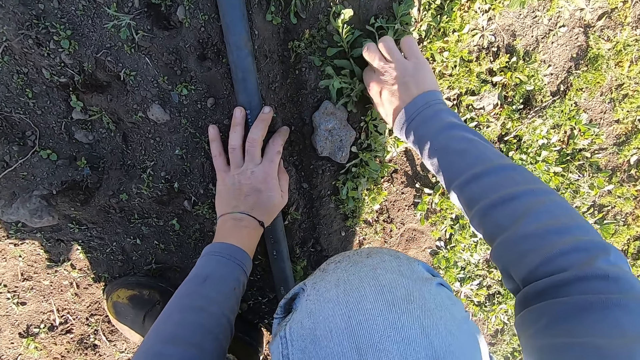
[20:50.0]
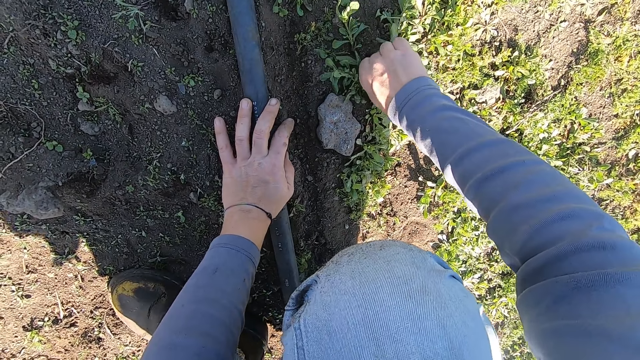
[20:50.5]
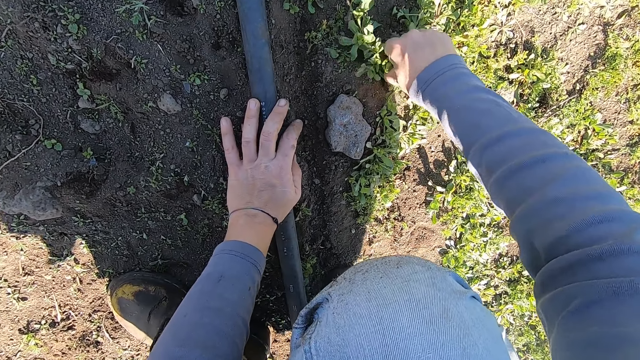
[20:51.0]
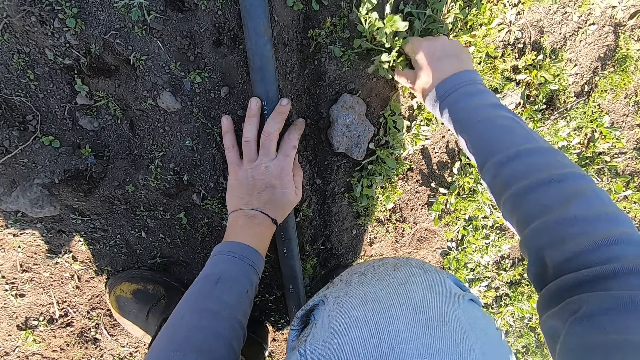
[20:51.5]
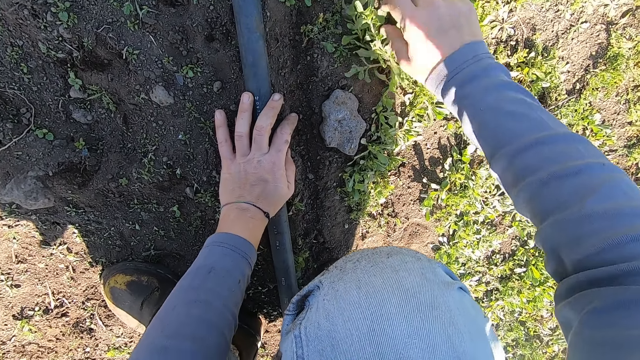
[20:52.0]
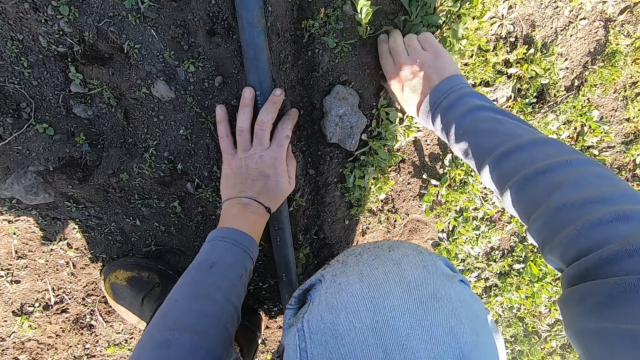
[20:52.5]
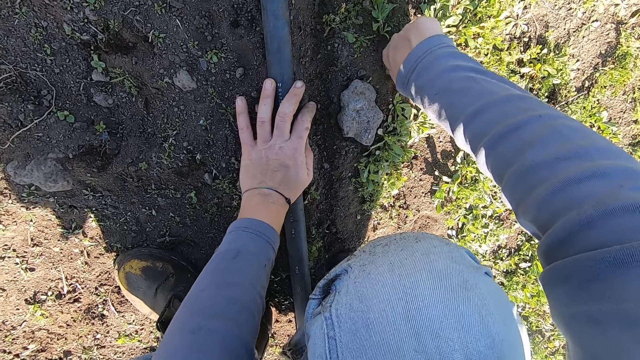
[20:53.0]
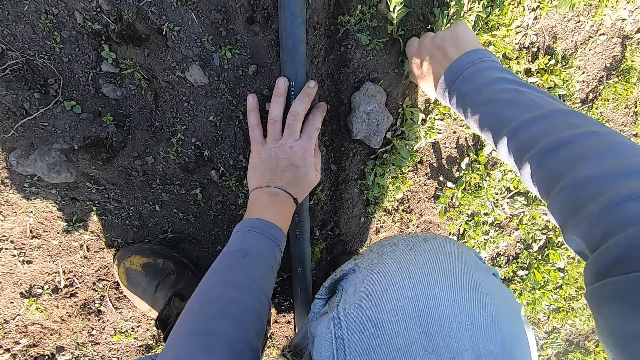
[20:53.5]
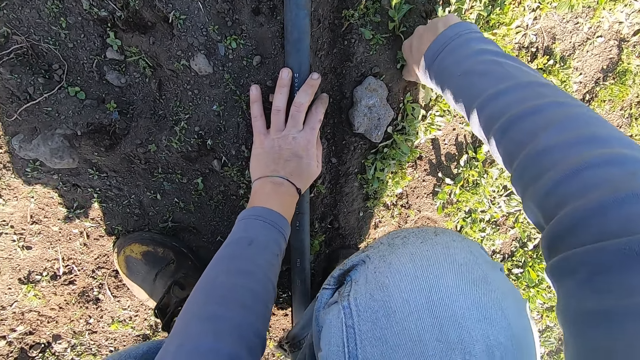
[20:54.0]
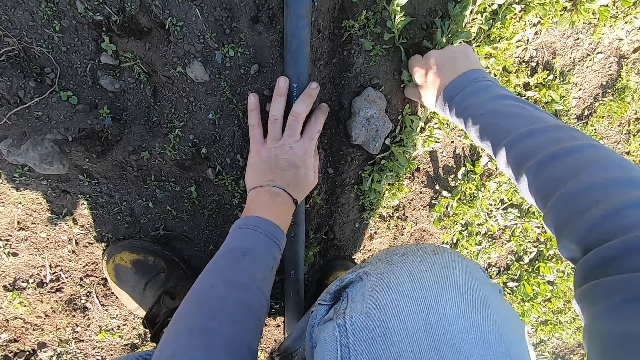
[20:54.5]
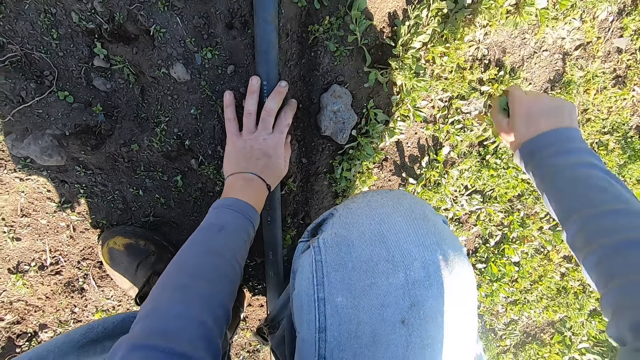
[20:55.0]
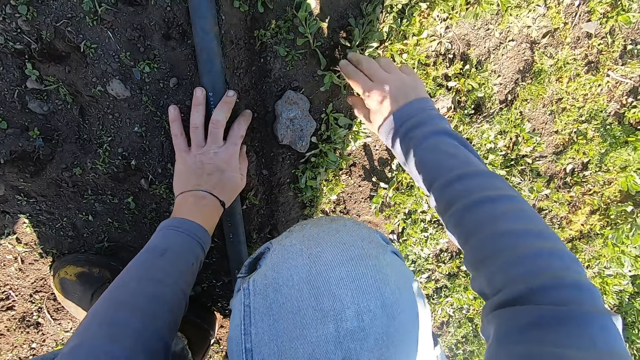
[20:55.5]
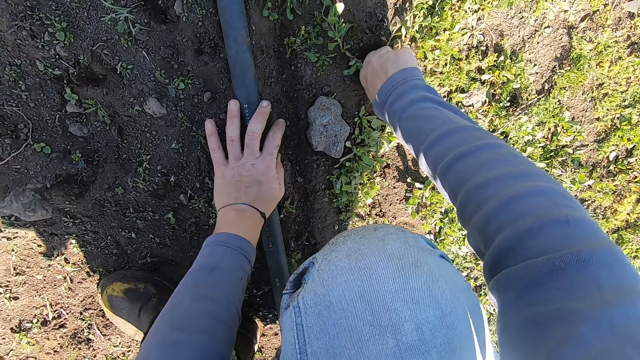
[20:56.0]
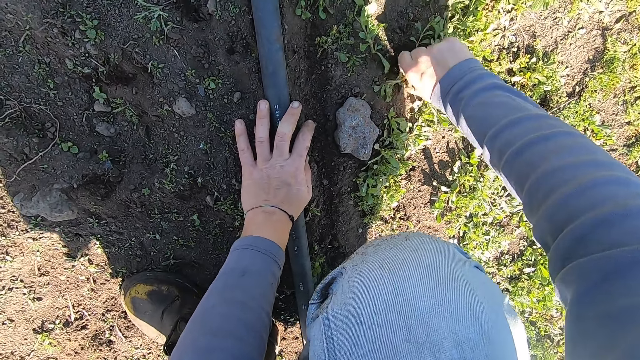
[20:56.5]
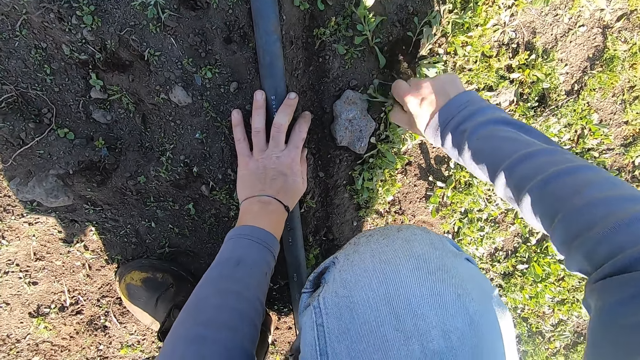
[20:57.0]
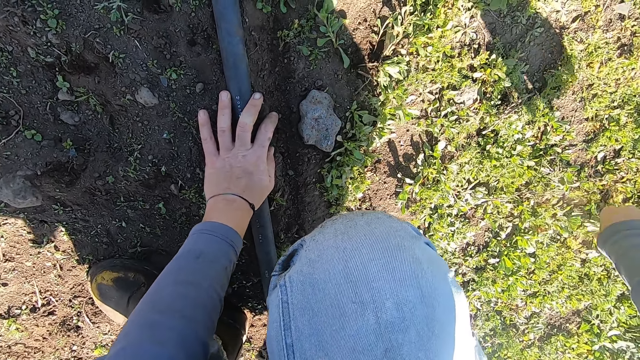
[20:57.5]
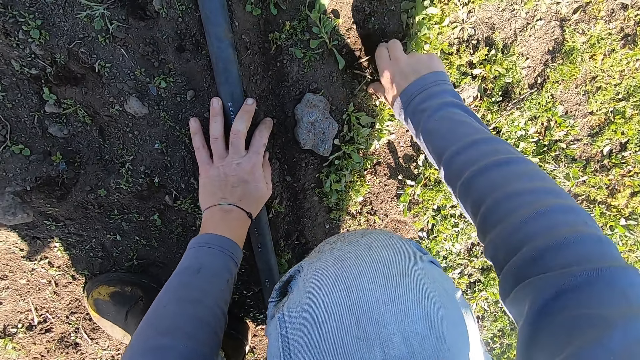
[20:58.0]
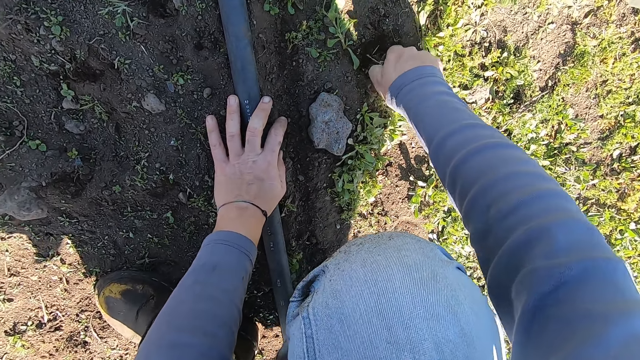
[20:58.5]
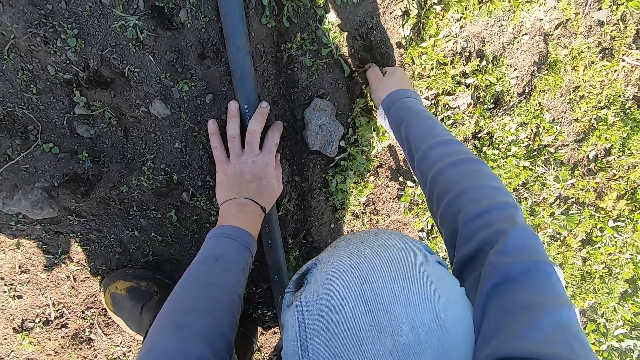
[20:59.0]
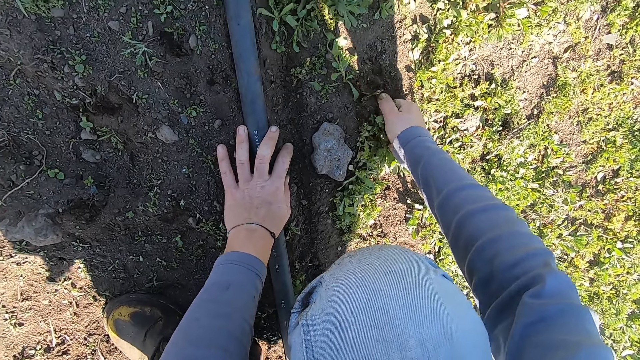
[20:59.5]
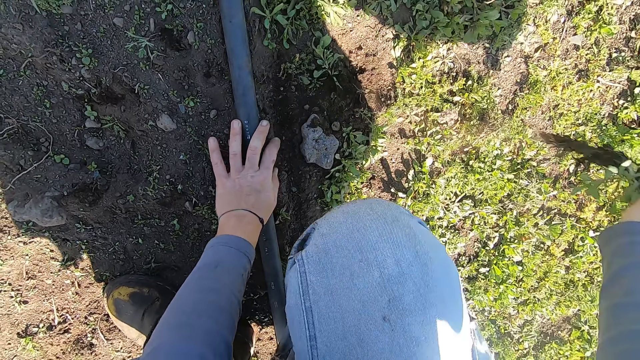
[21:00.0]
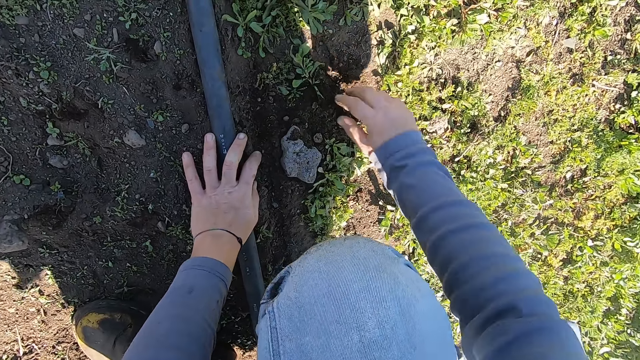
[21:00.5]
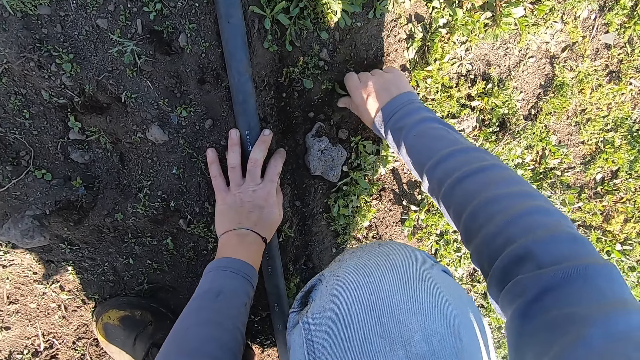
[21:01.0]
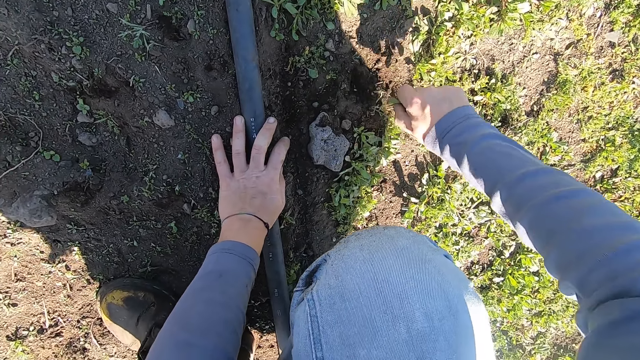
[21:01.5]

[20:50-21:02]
The camera wearer uproots a weed on the ground with his right hand. He throws away the weed. He uproots a weed on the ground with his right hand. He throws away the weed. He uproots a weed on the ground with his right hand. He throws away the weed. He uproots a weed on the ground with his right hand. He throws away the weed.

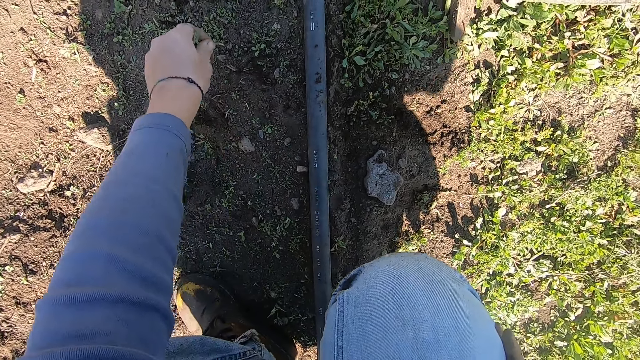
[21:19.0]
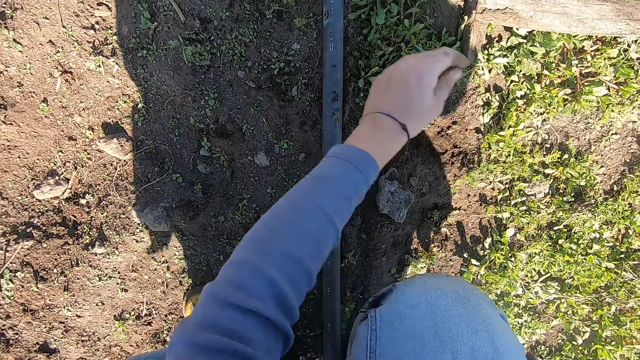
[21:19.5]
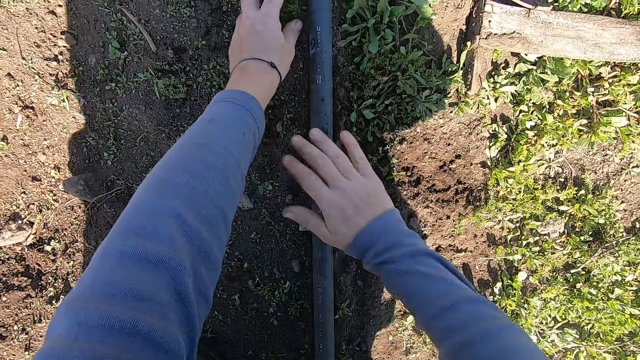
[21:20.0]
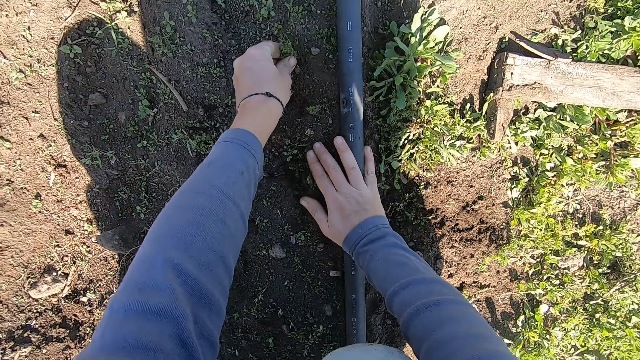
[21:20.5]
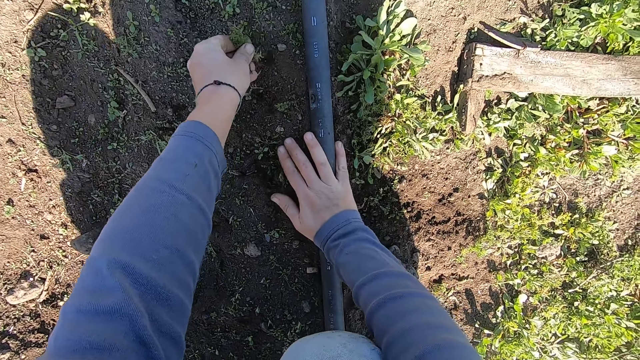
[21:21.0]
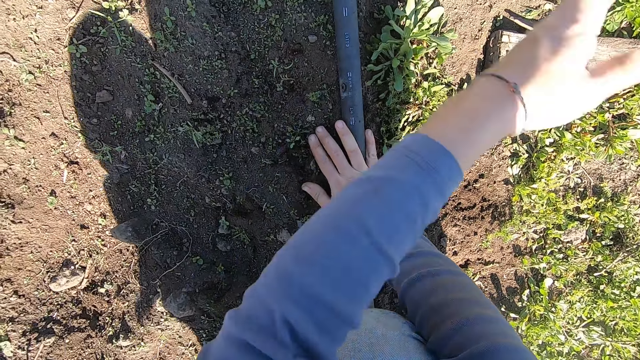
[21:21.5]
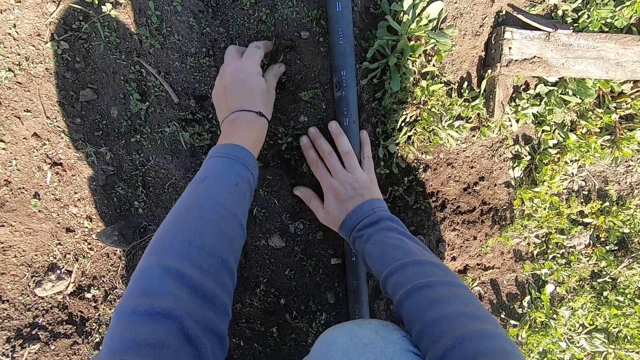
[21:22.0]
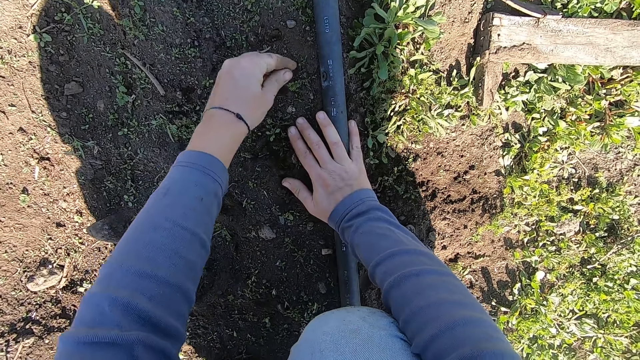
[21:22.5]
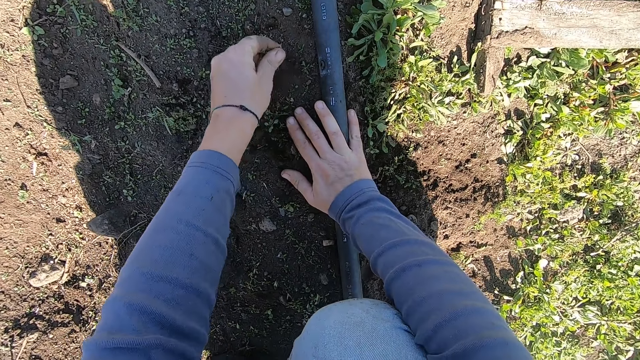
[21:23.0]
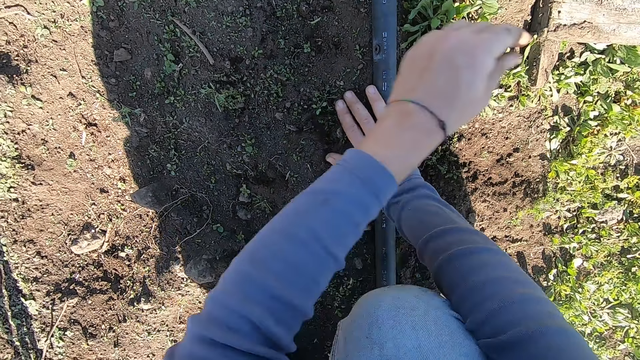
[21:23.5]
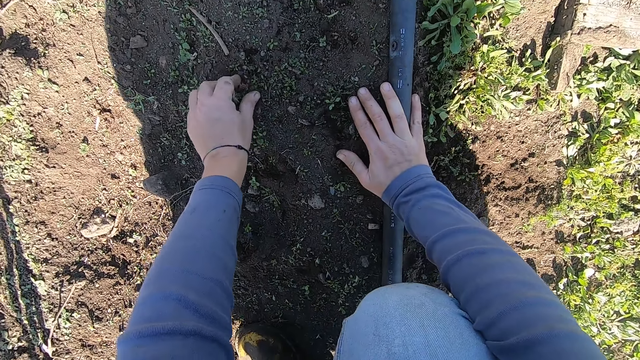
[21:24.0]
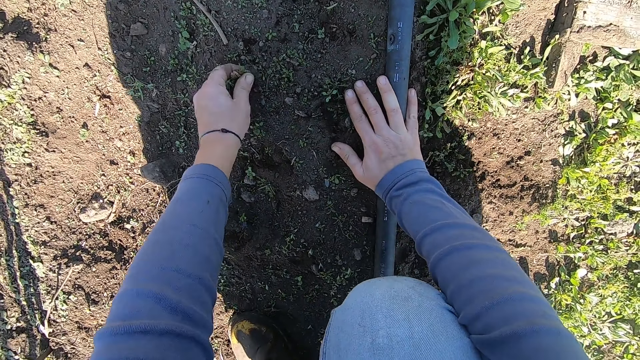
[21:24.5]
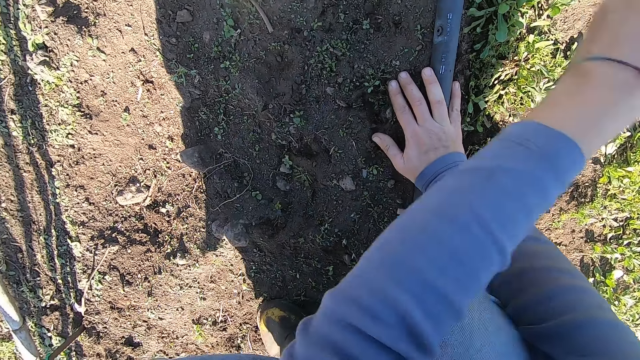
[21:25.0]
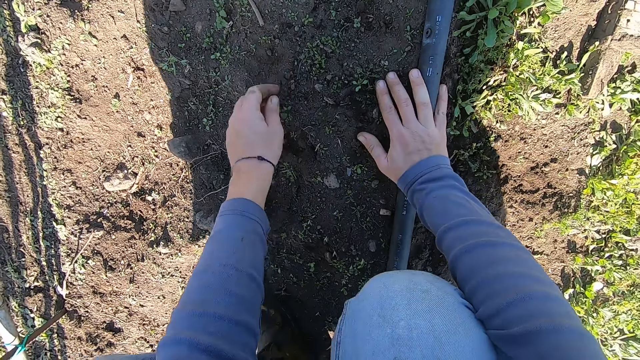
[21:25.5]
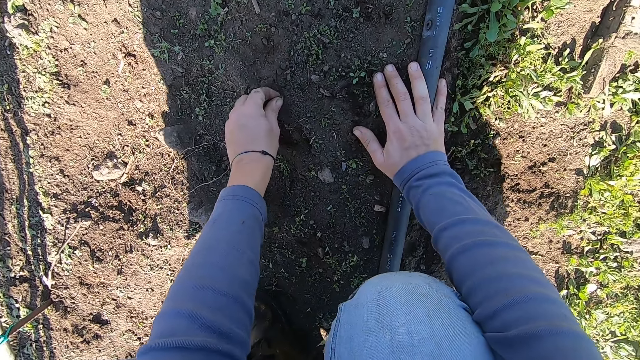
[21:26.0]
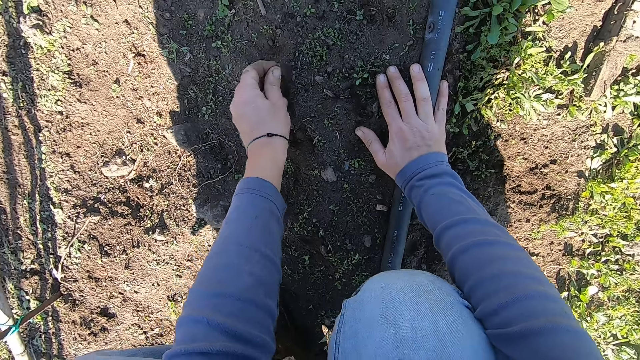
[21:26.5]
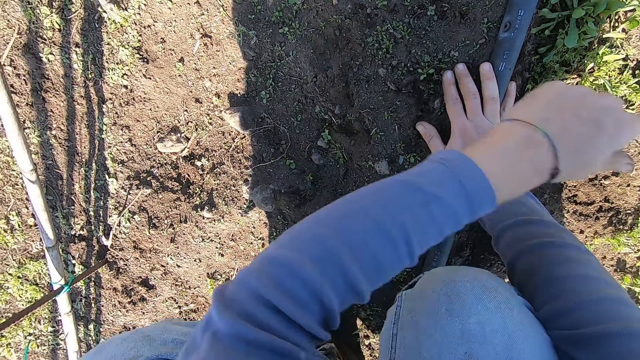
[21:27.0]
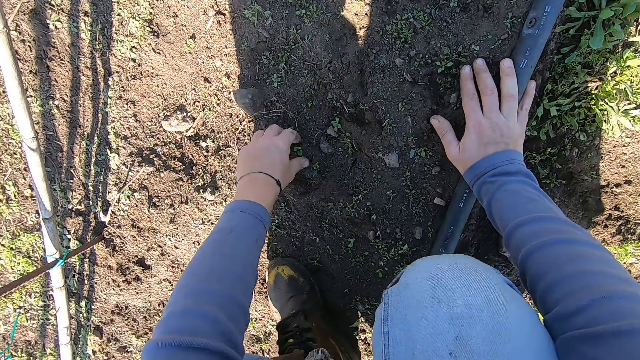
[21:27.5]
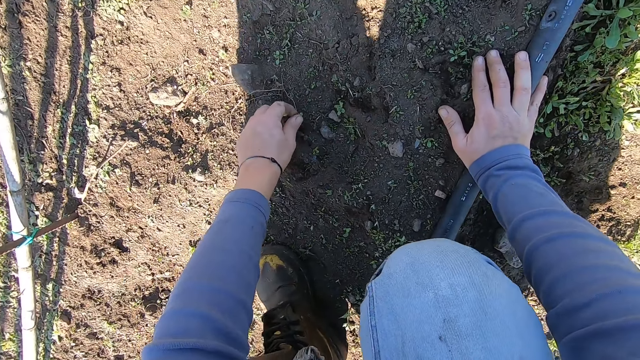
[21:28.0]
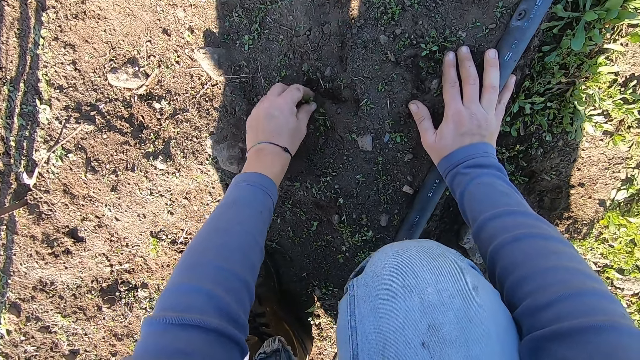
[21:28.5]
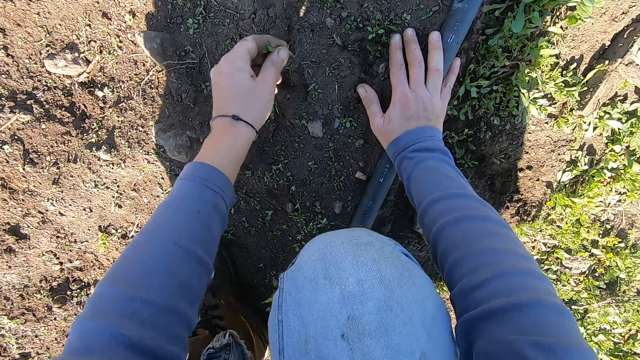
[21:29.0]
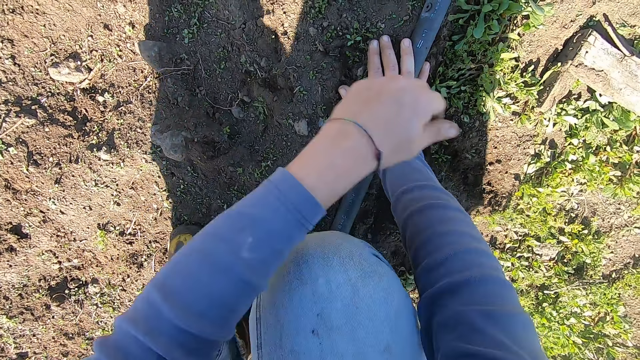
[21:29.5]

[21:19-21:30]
The camera wearer uproots a weed on the ground with his left hand. He throws away the weed. He uproots a weed on the ground with his left hand. He throws away the weed. He uproots weeds on the ground with his left hand. He throws away the weeds. He uproots a weed on the ground with his left hand. He throws away the weed. He uproots a weed on the ground with his left hand. He throws away the weed. He uproots weeds on the ground with his left hand. He throws away the weeds.
